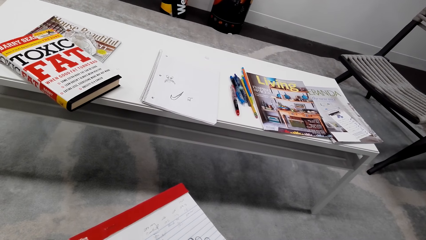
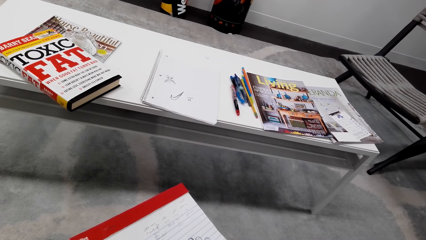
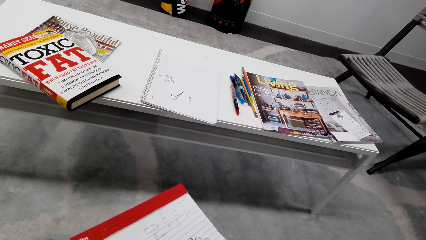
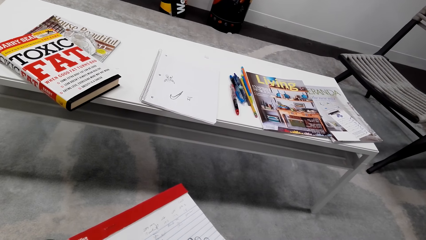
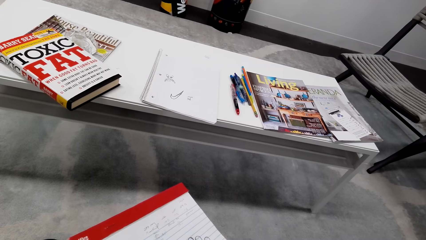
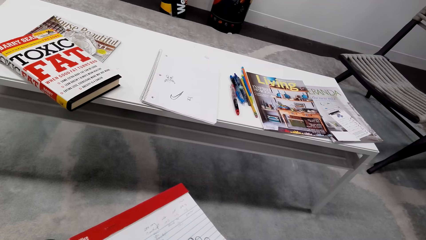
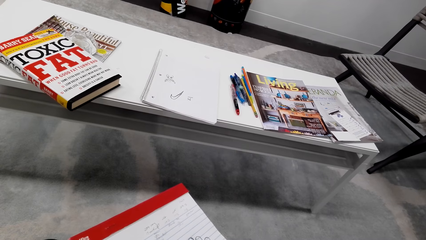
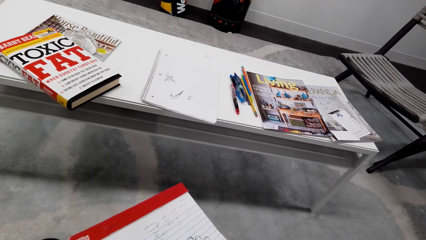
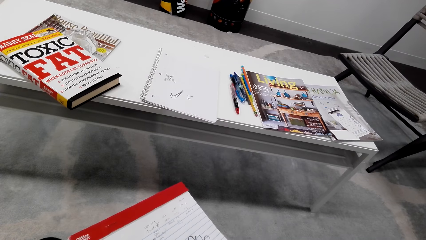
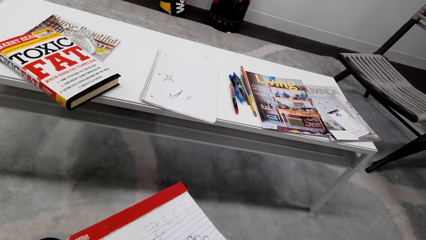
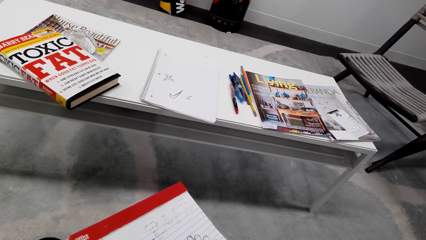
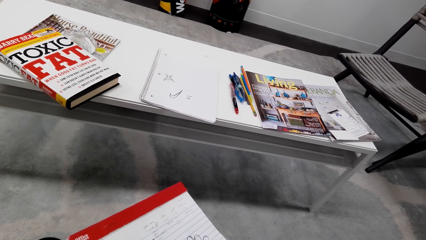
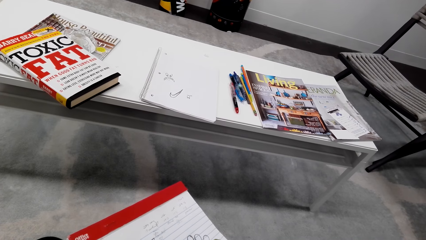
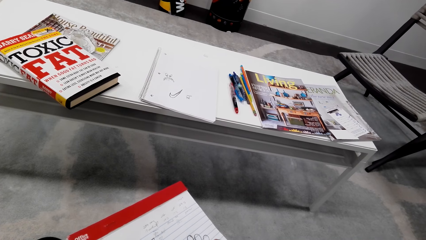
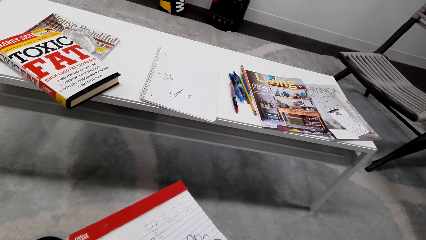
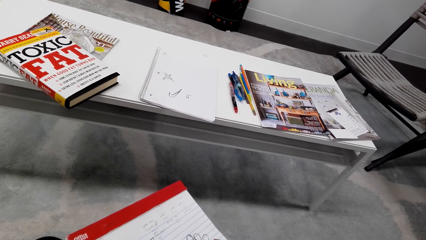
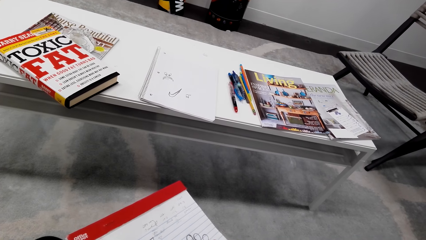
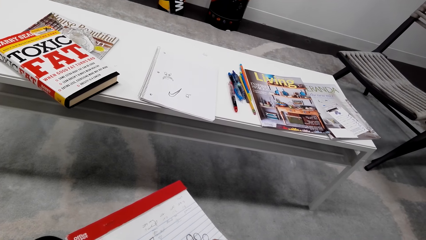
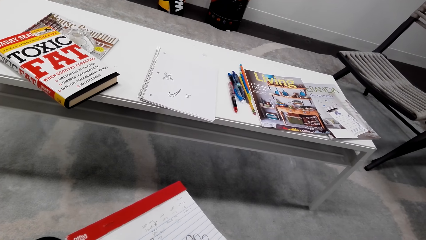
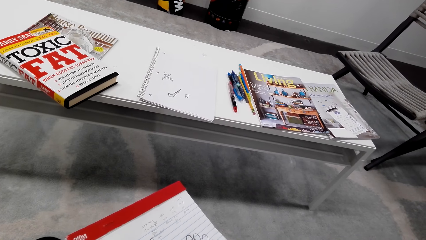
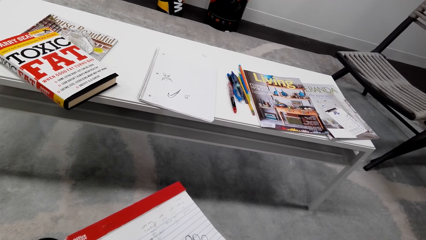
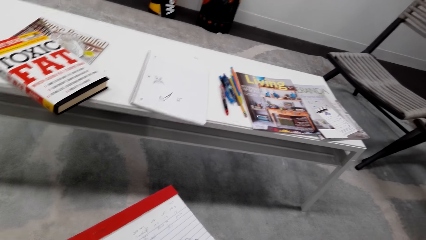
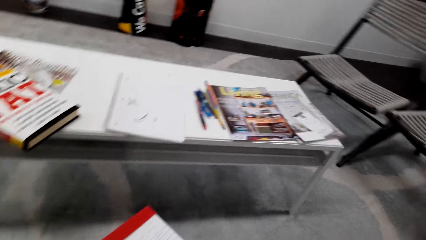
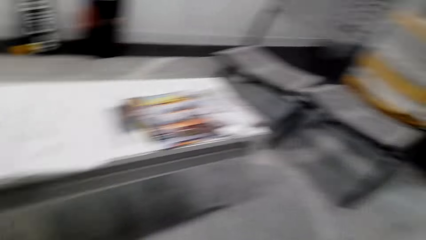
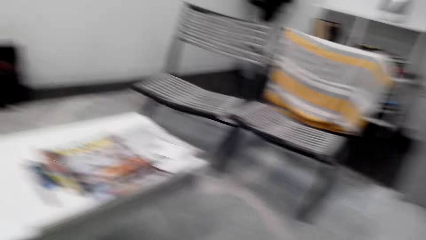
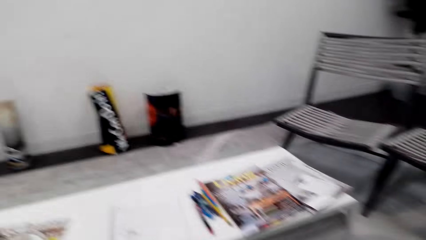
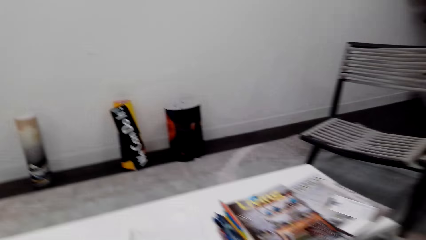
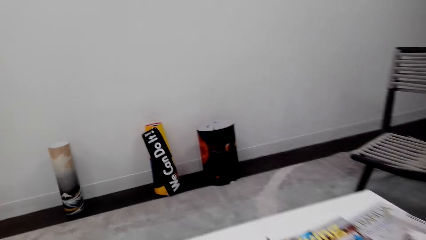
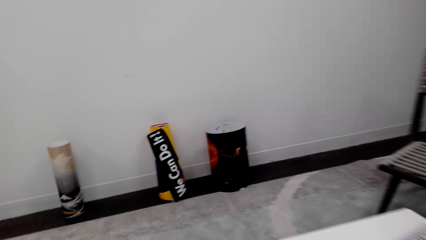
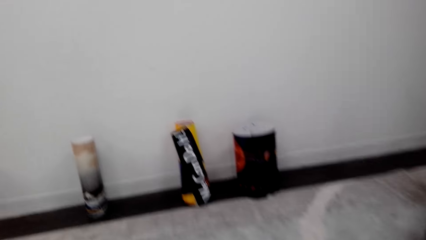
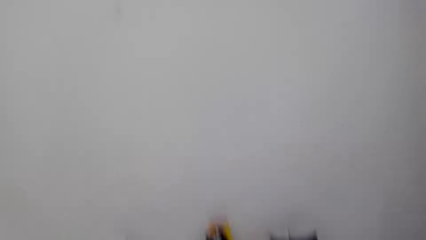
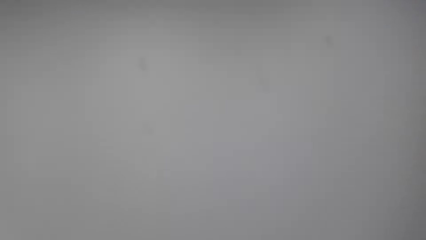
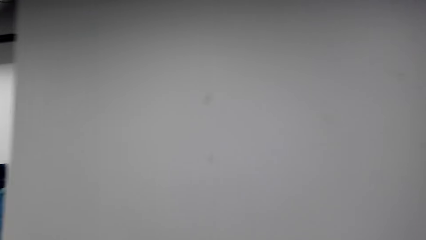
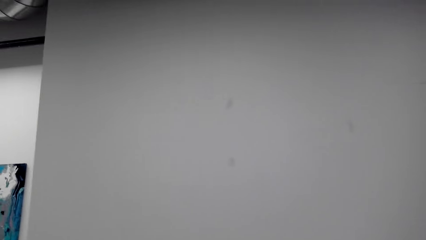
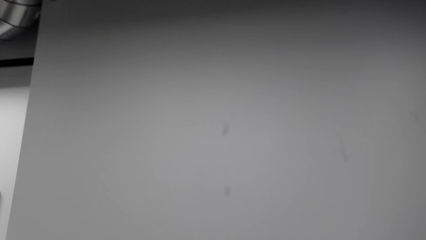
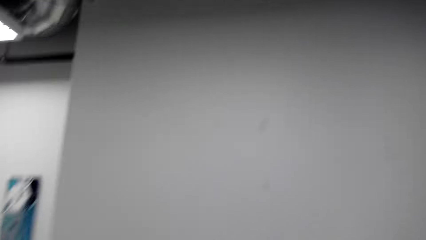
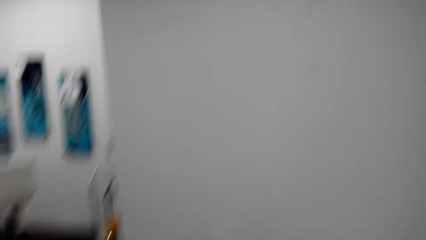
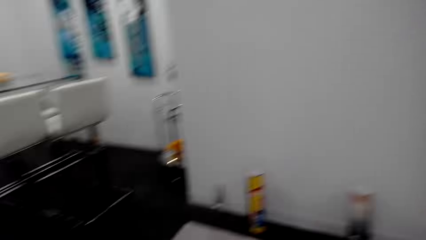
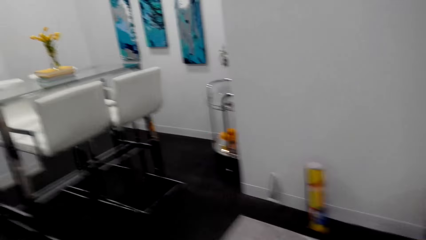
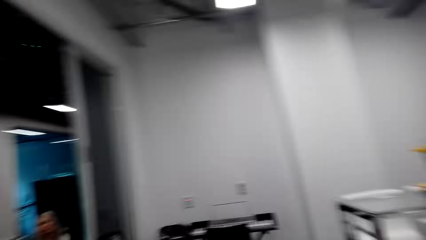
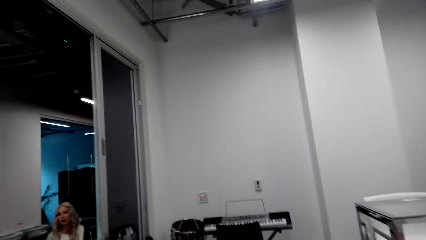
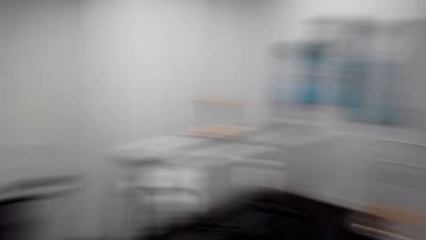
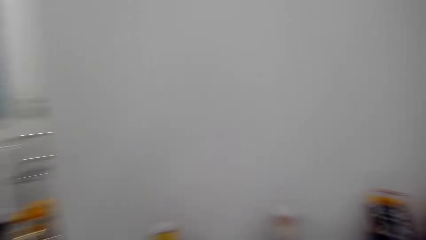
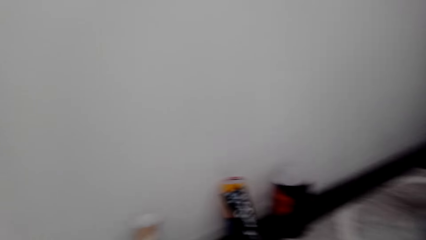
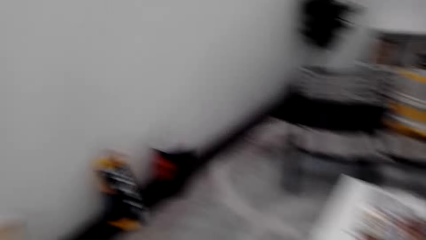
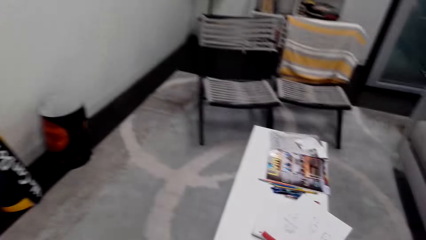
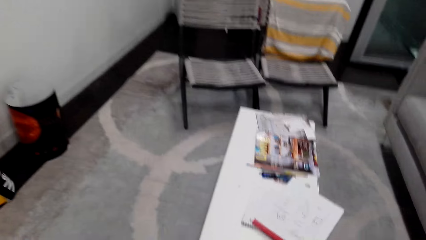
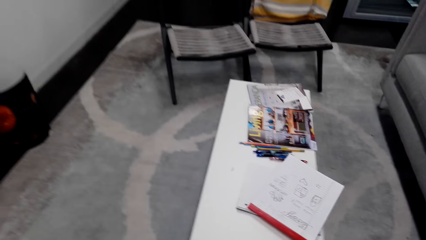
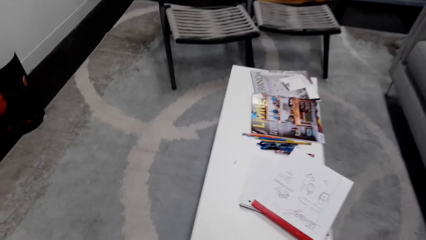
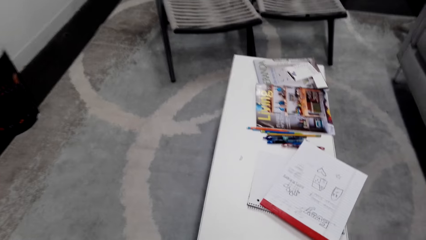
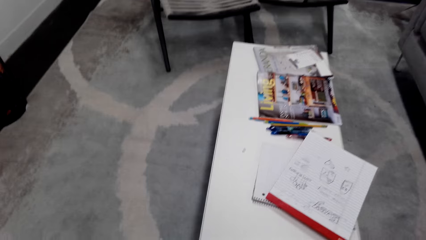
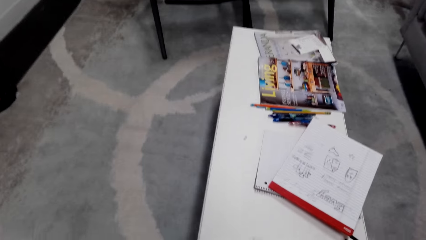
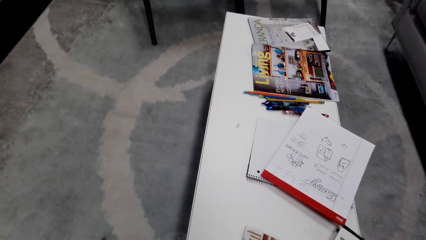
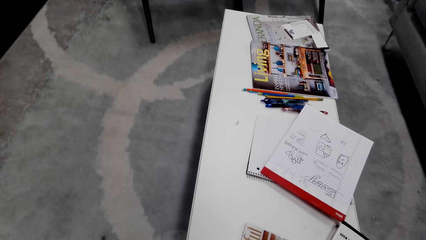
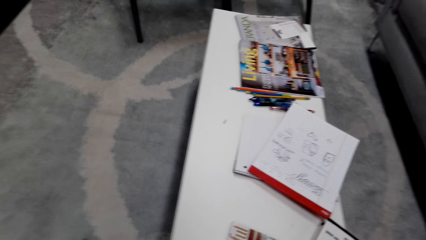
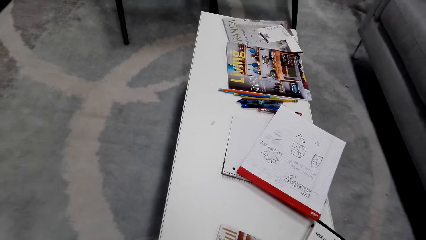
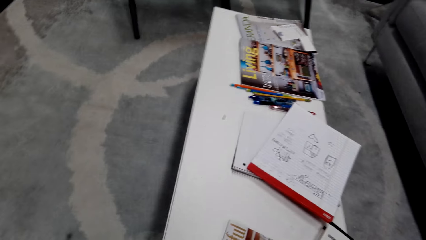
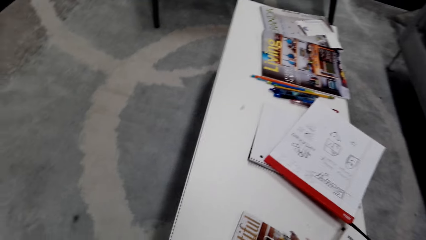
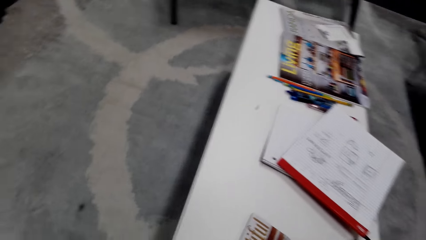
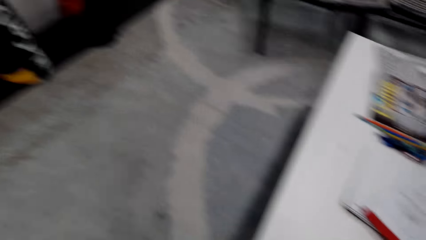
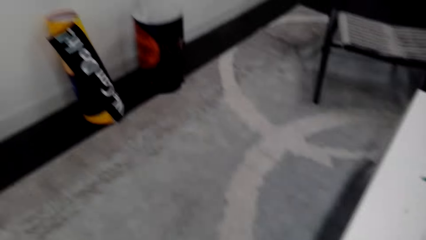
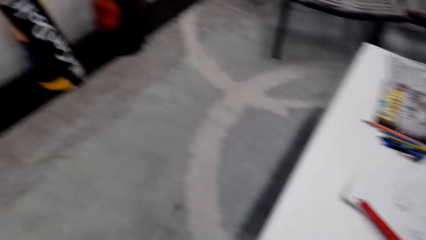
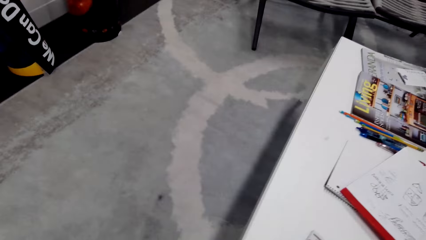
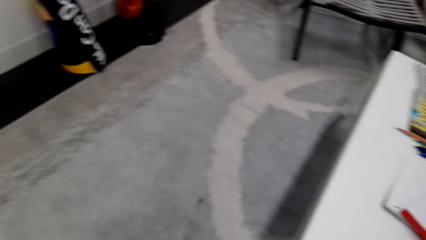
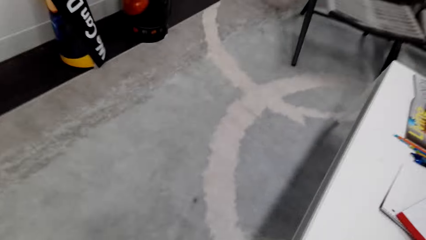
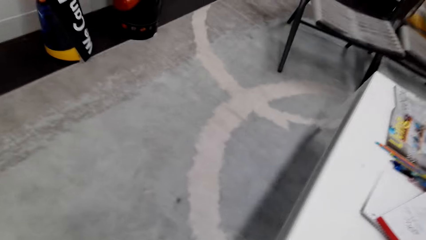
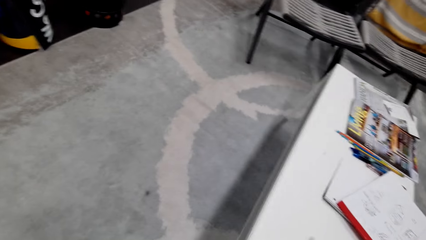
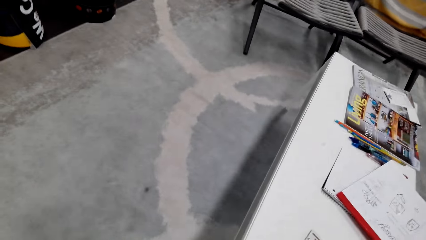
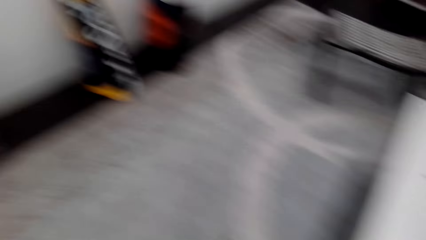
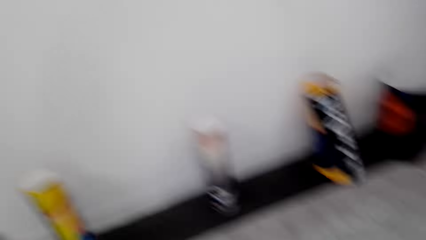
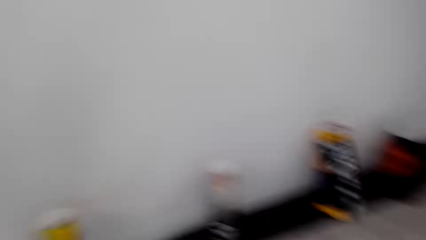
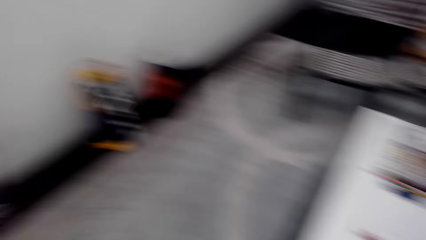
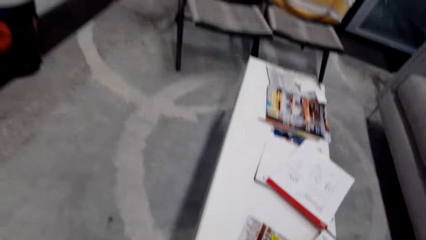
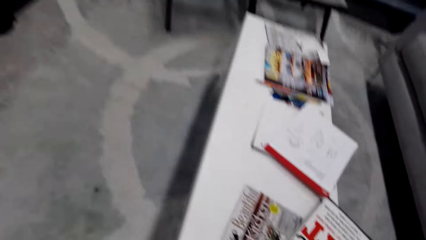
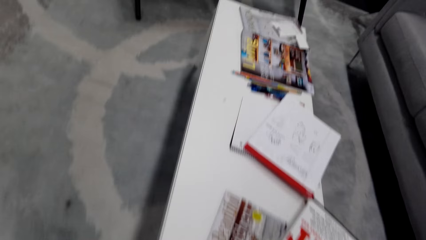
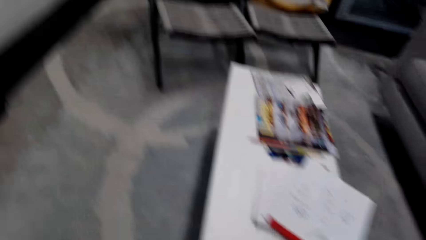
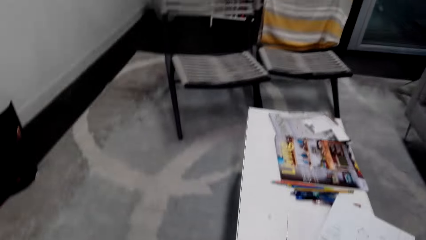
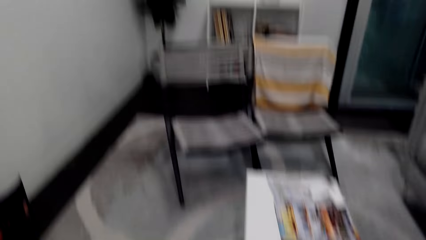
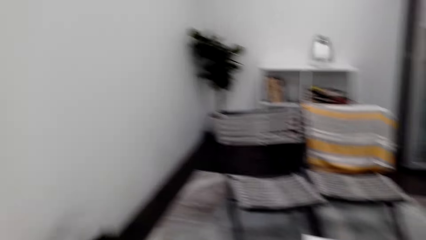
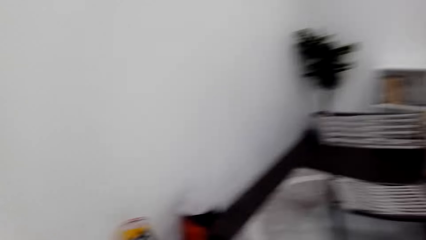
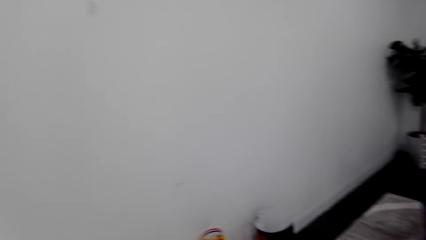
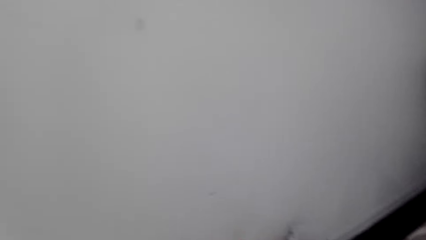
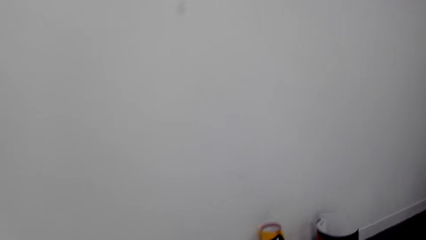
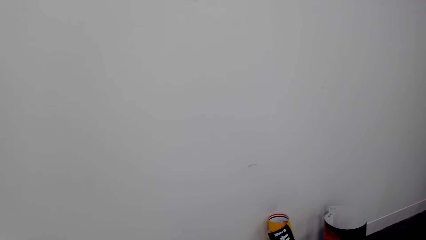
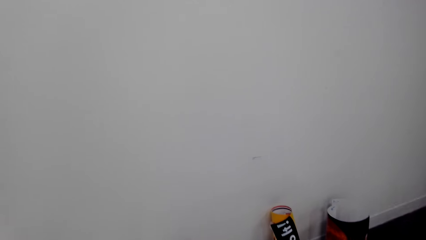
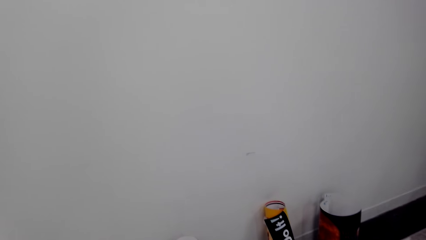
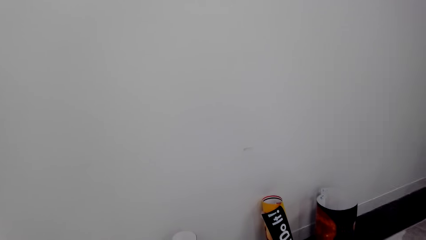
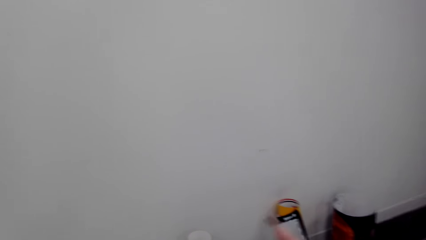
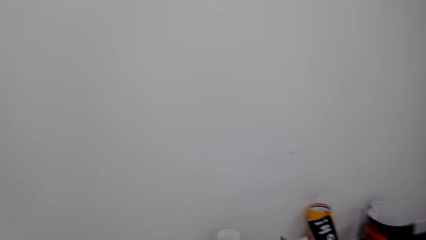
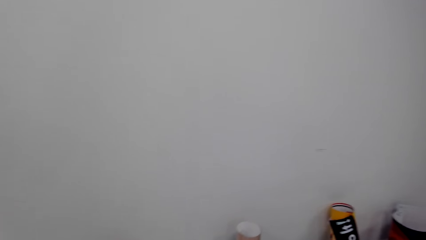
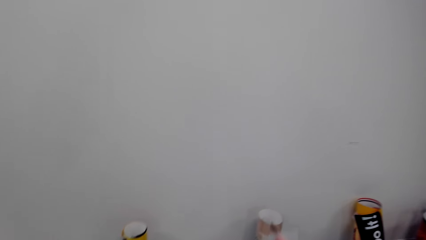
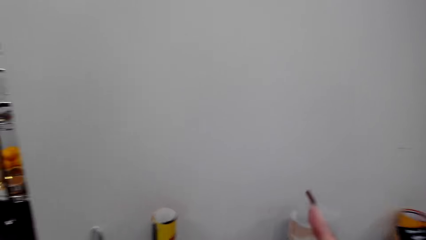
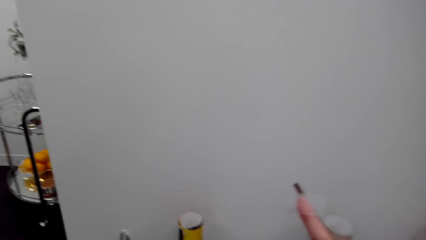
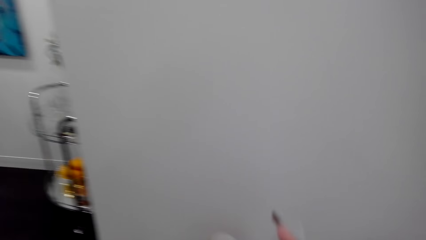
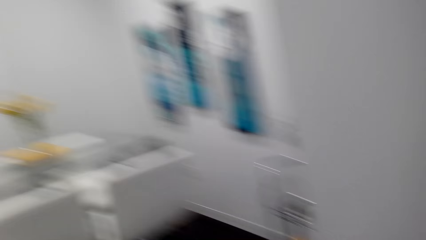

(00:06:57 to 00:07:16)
The camera wearer looks around the house. They walk around the house. They walk around the house.
